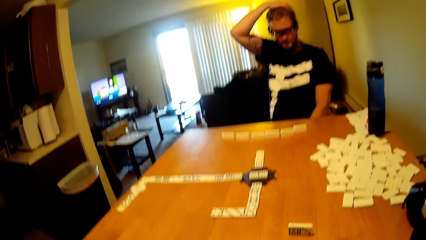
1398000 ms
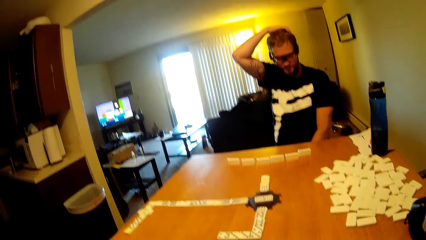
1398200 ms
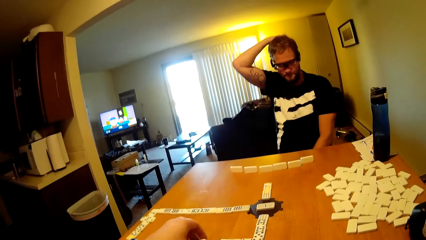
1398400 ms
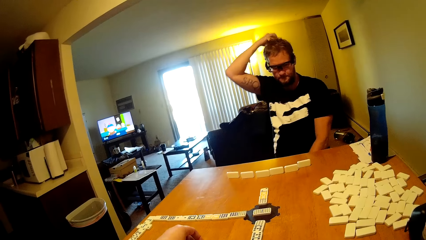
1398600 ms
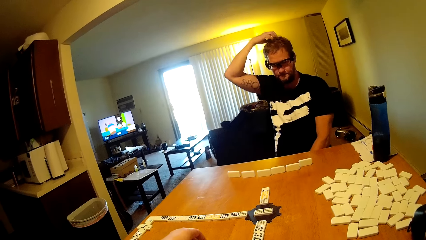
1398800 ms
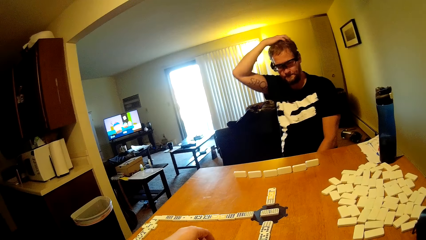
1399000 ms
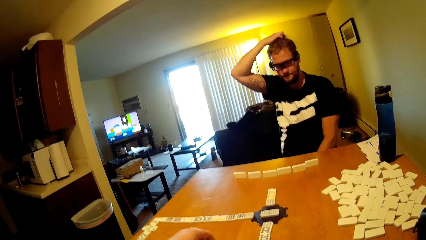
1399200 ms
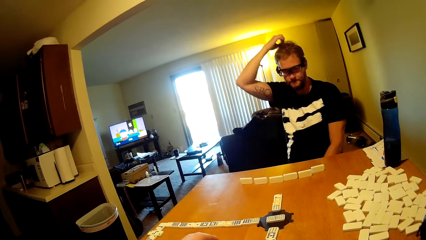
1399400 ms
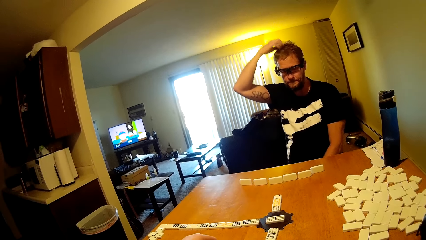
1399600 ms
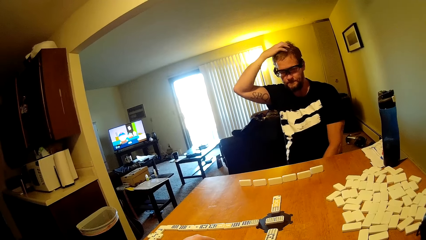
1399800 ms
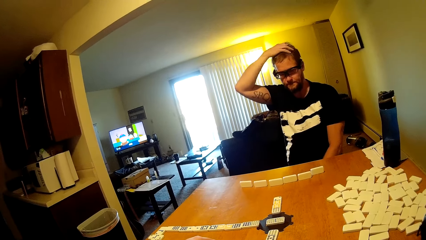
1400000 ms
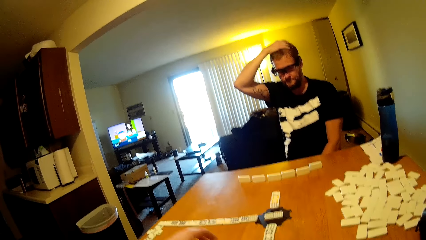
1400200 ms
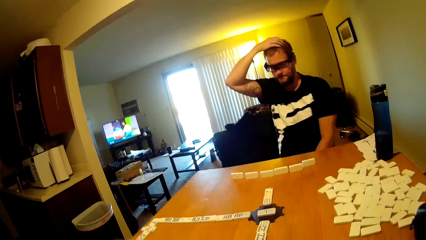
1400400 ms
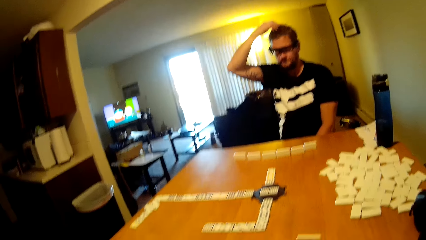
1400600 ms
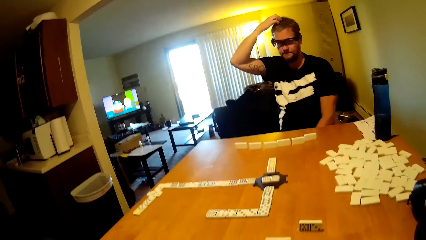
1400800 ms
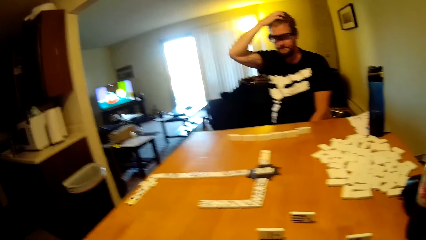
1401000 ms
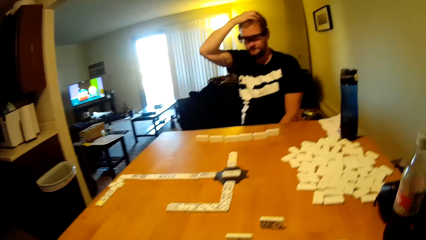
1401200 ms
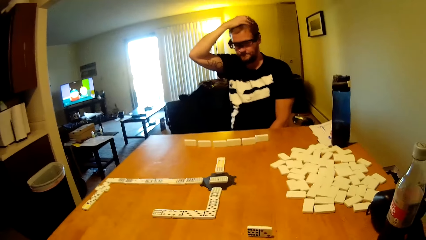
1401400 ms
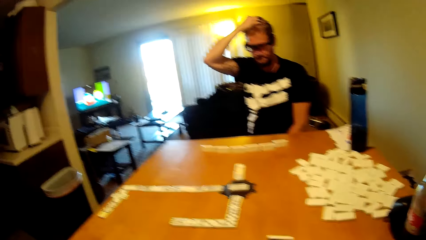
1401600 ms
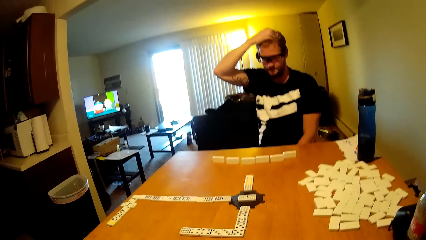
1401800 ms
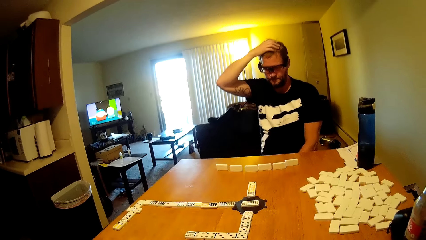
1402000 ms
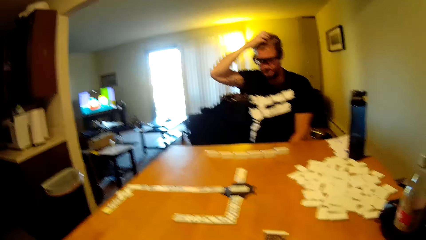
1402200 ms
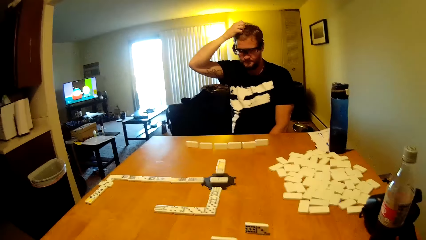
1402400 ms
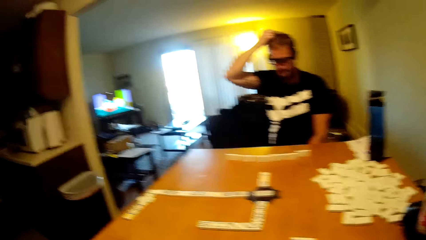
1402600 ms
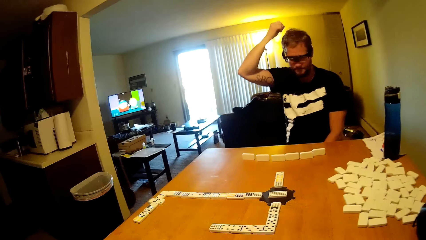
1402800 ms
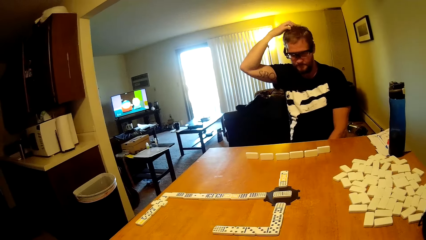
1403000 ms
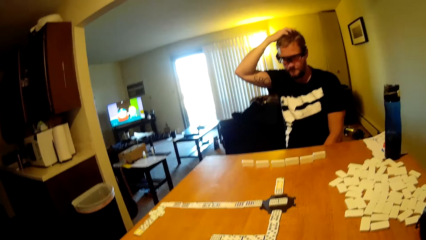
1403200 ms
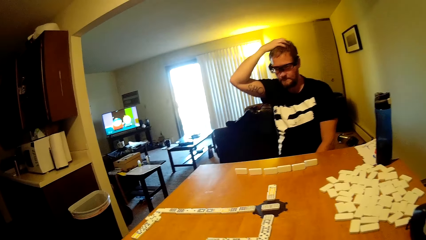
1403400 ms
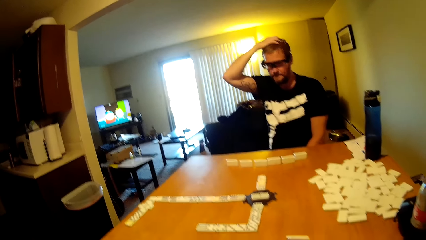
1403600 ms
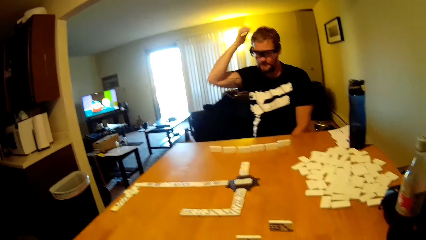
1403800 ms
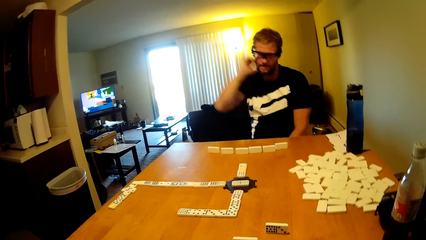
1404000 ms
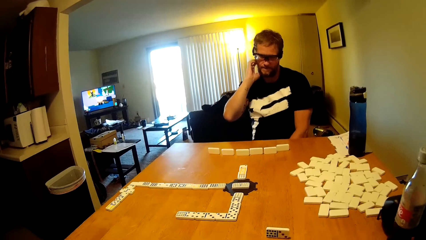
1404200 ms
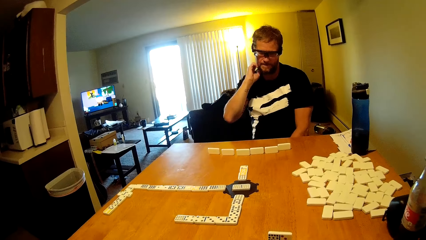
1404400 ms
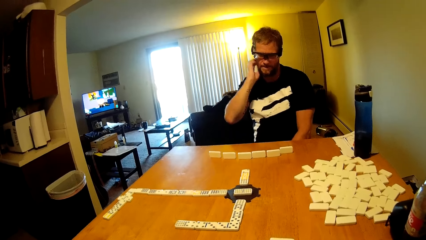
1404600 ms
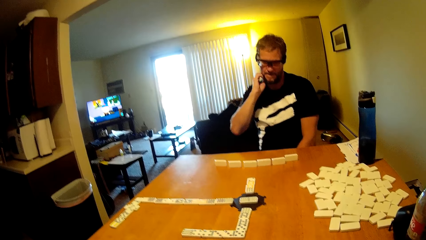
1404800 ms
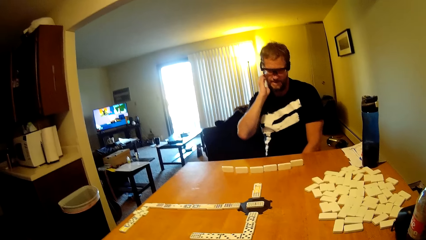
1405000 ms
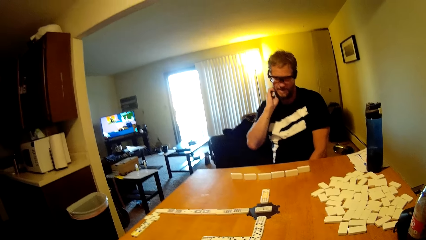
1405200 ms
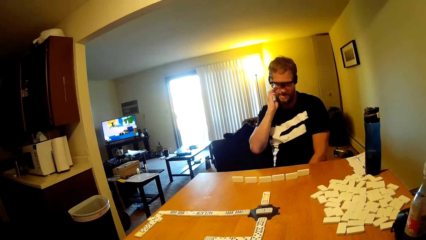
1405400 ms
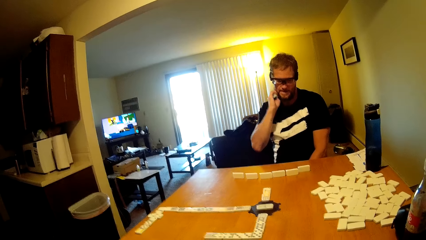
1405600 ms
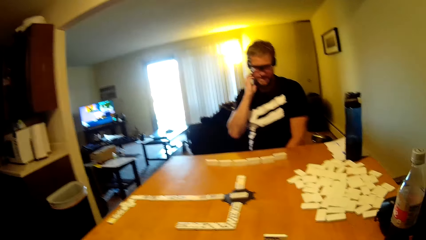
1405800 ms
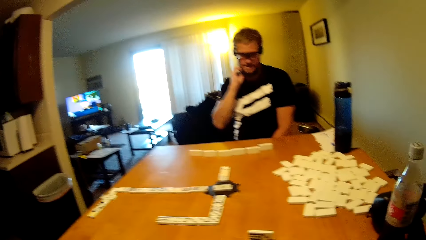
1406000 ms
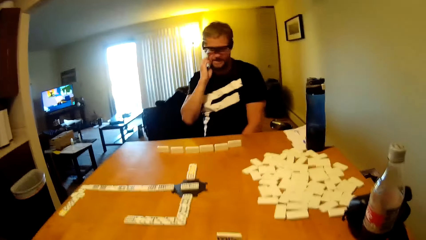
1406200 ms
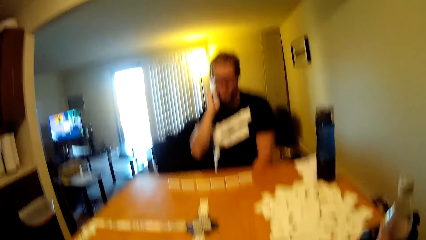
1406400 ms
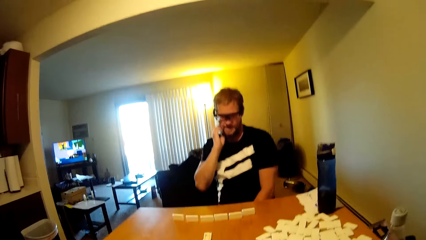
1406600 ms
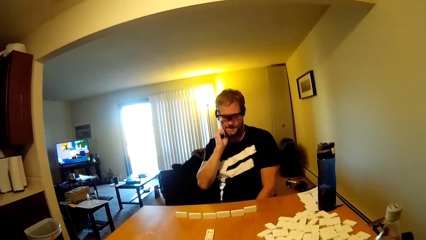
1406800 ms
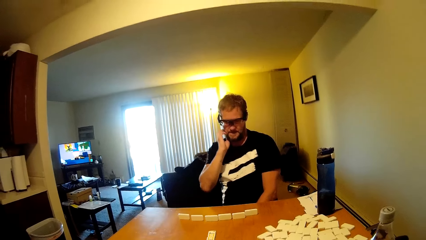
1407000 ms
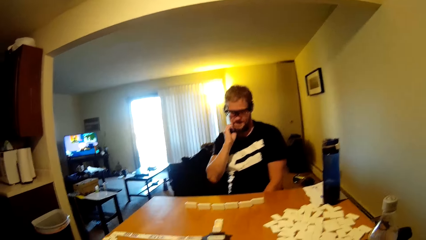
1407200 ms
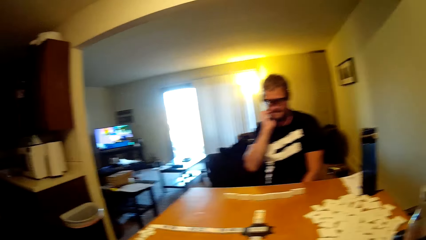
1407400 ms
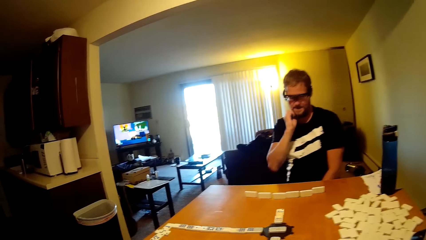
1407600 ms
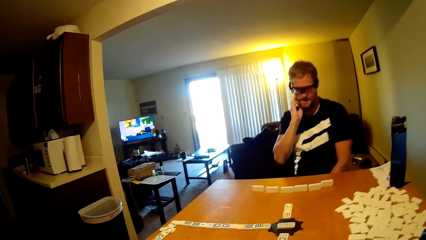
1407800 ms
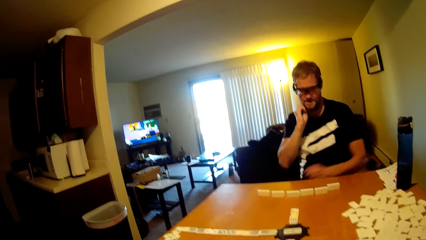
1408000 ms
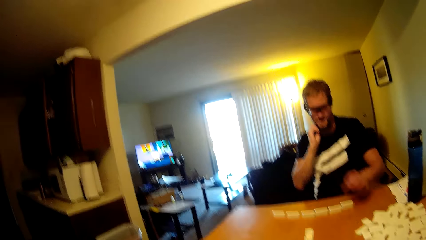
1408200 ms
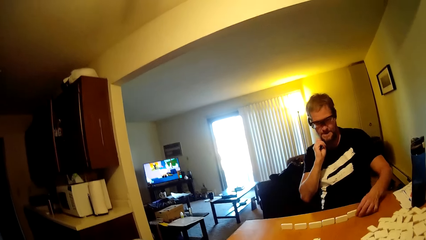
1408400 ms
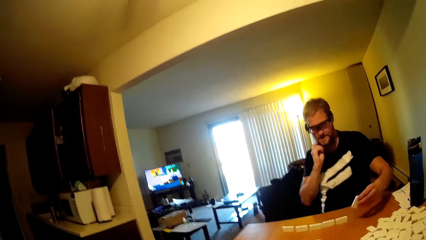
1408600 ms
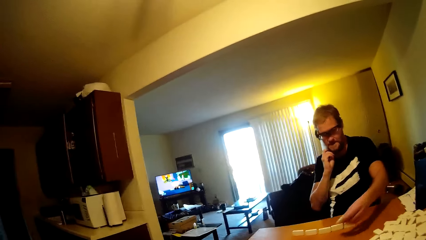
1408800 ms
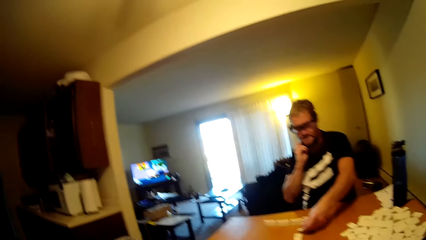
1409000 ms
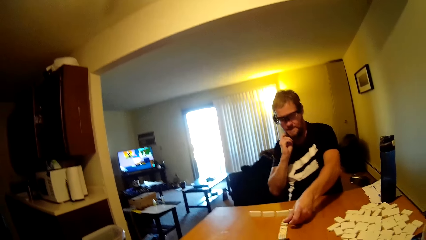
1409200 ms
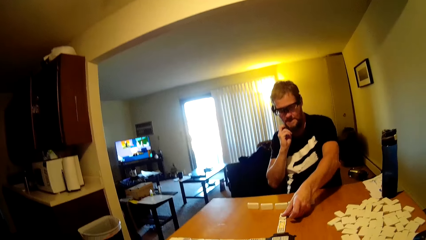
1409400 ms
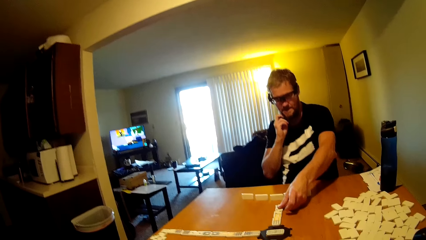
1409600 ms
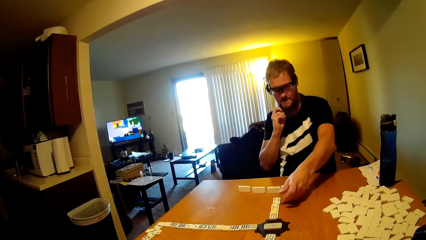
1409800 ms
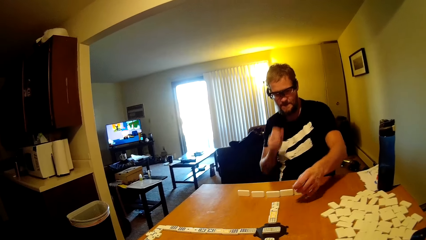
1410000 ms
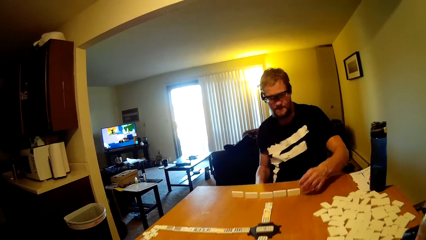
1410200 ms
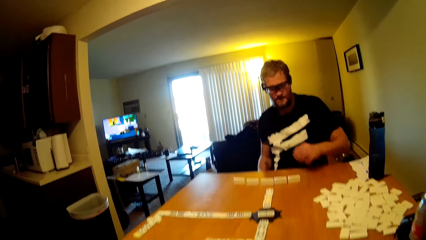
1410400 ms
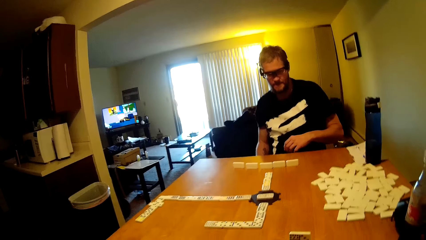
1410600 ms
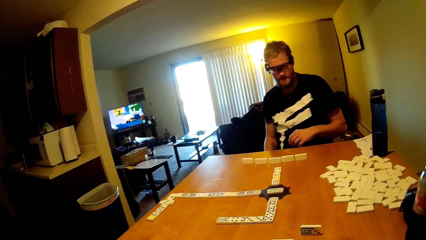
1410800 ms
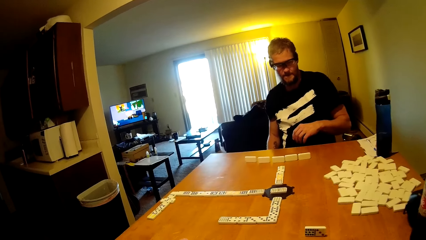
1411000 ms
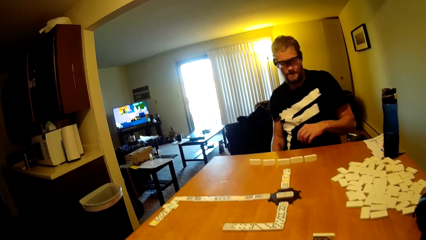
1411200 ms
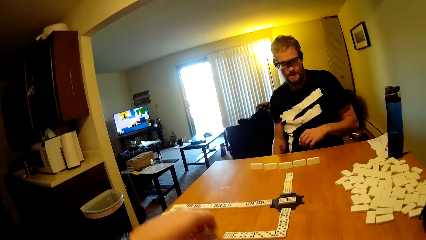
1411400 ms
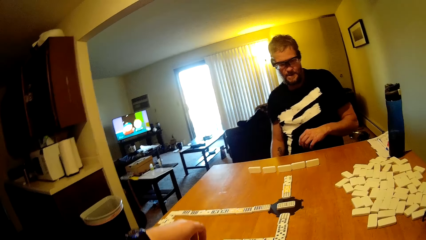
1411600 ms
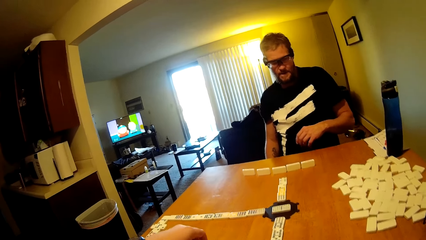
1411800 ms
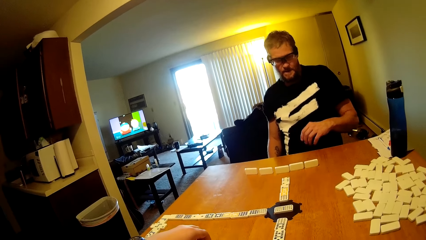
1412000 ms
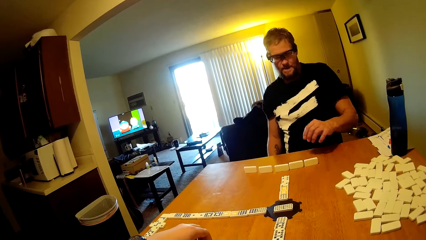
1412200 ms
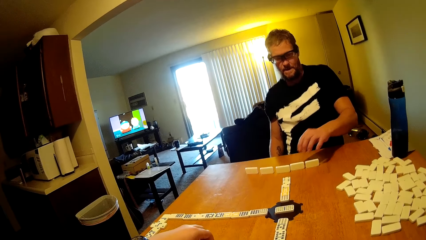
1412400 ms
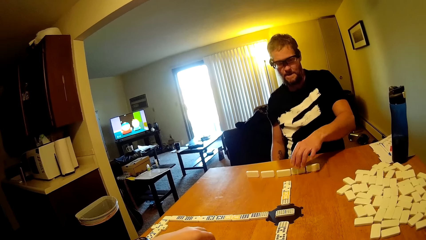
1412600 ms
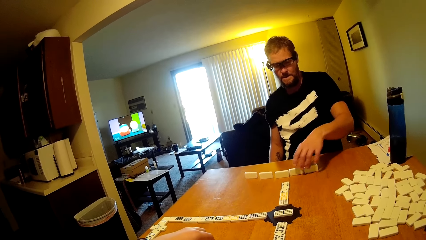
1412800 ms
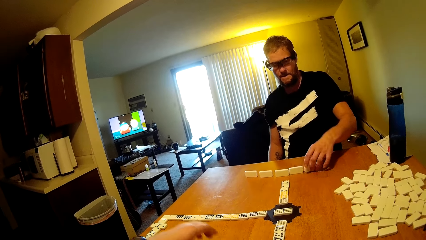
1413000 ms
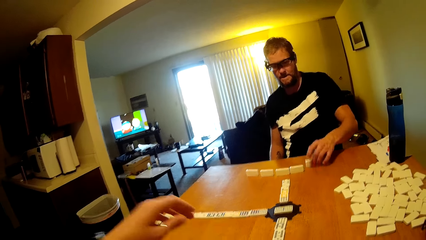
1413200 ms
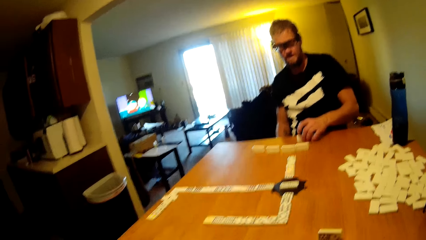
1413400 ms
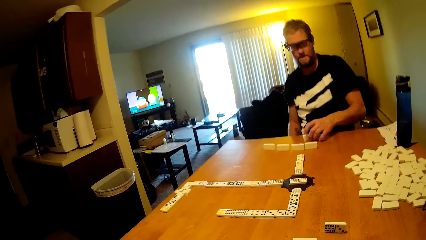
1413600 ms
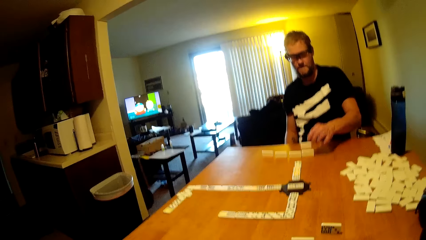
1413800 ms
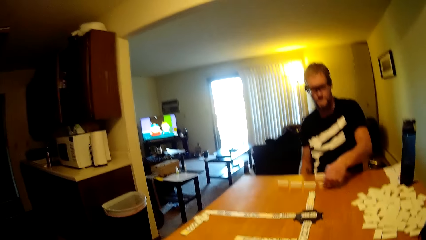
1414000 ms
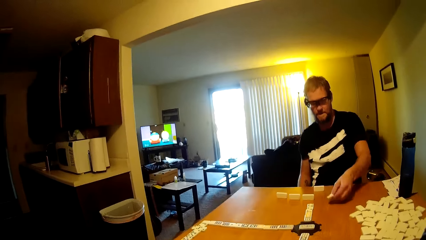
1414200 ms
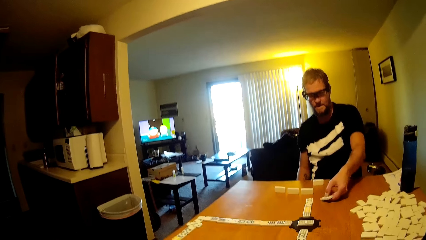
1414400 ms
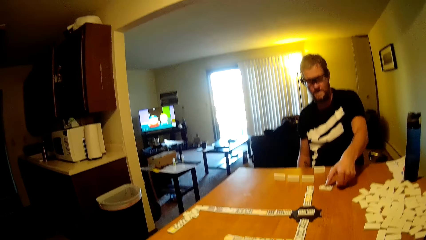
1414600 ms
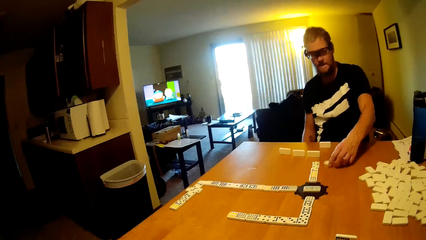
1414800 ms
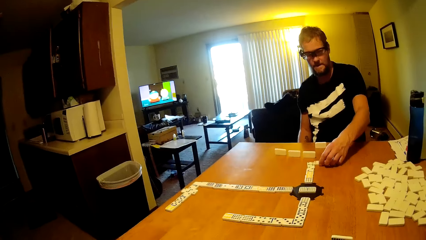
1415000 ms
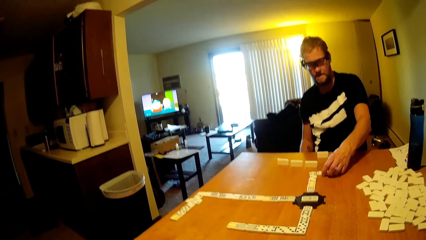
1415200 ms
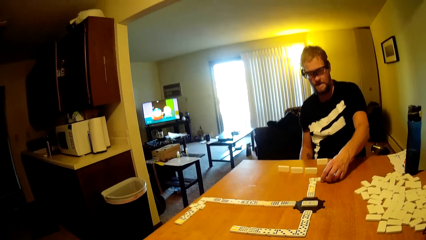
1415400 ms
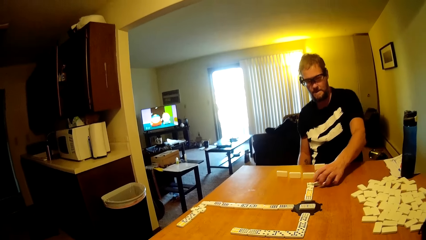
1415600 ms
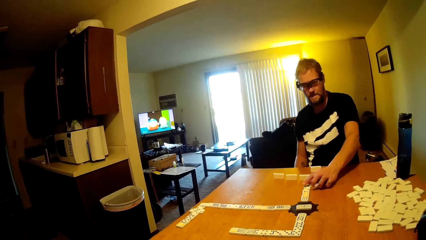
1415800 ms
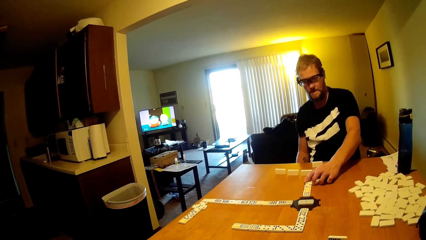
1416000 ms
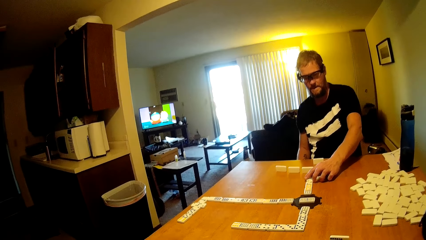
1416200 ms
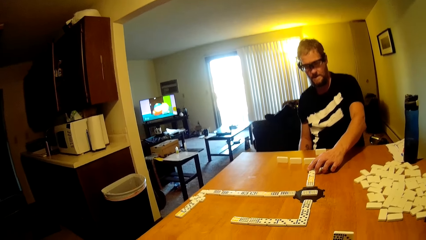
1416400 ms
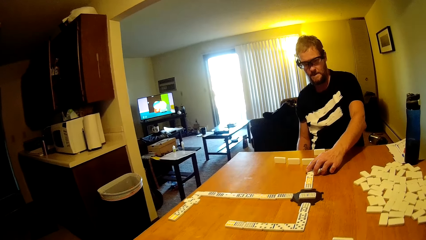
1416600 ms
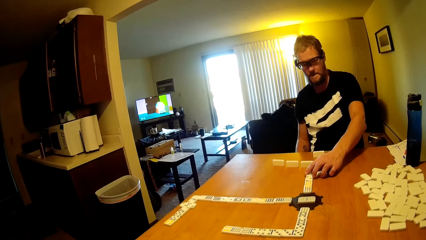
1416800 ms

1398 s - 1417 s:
A person scratches the head. The camera wearer plays the domino tile. The person touches the head. The person scratches the chin. The person plays the domino tile, takes the dominoes card and puts the dominoes card on the table. The camera wearer plays the domino tile and takes the dominoes card. The person takes the dominoes card, plays the domino tile and puts the dominoes card on the table.
